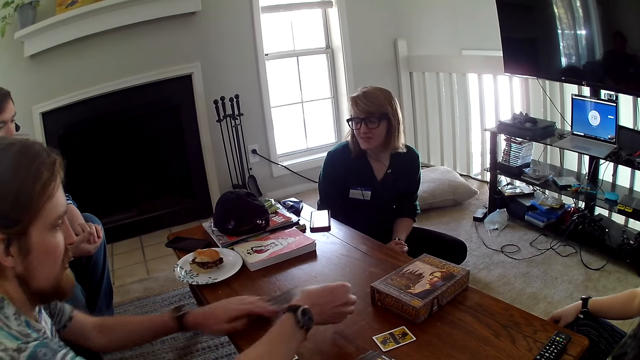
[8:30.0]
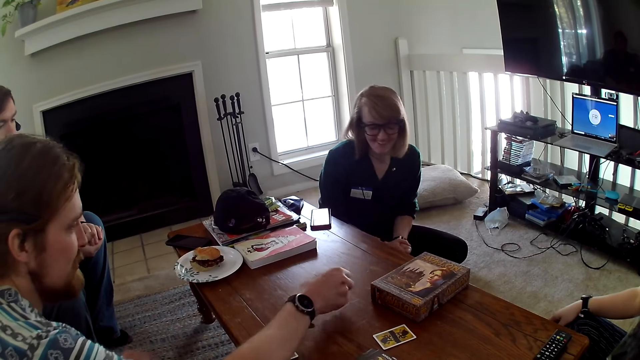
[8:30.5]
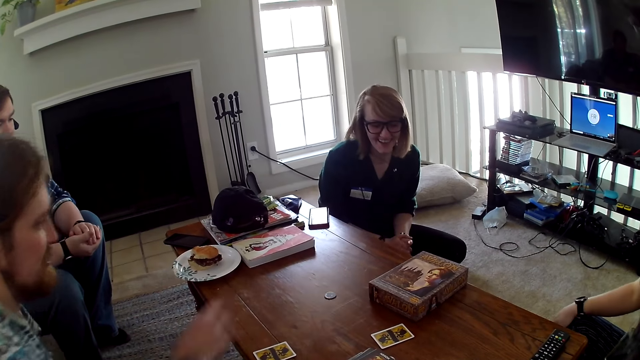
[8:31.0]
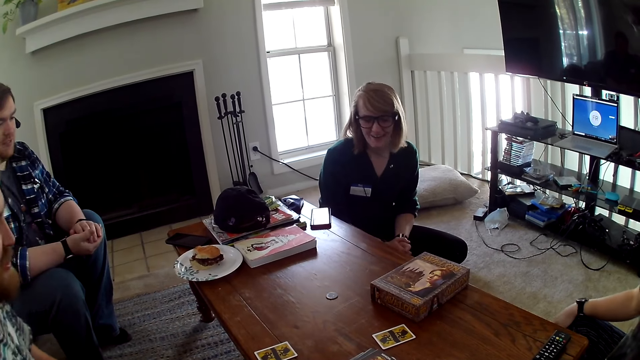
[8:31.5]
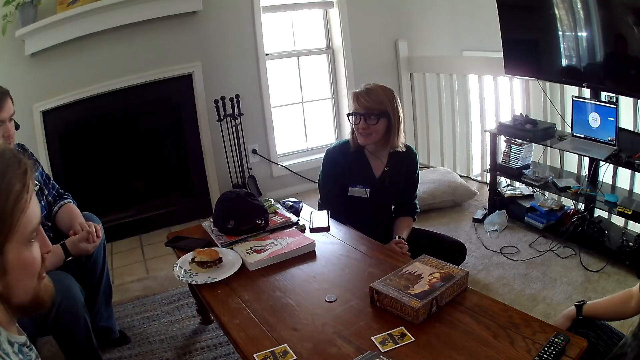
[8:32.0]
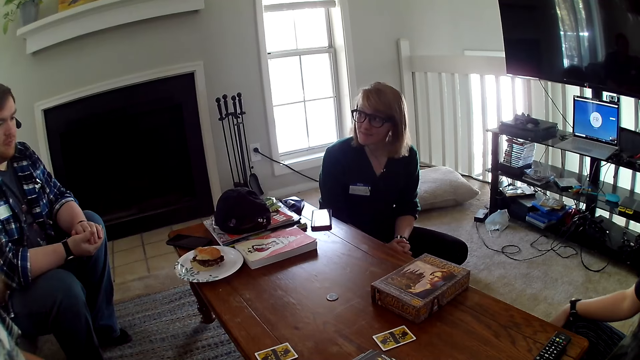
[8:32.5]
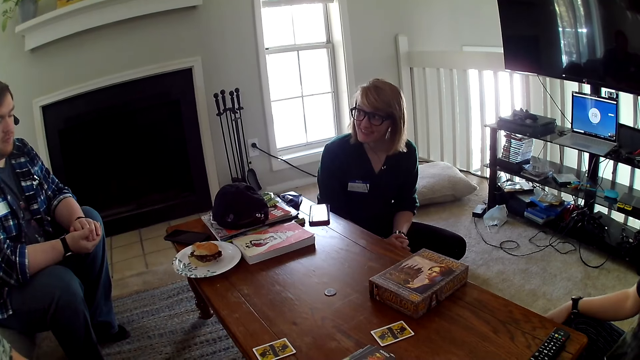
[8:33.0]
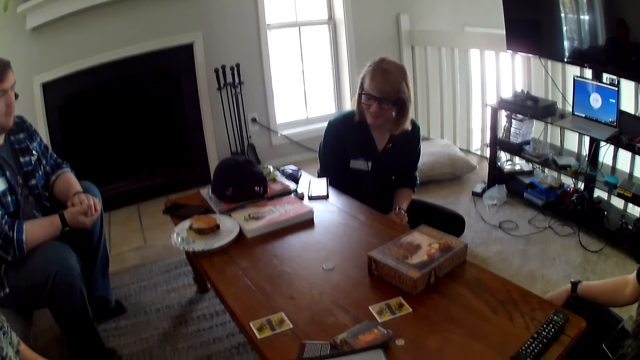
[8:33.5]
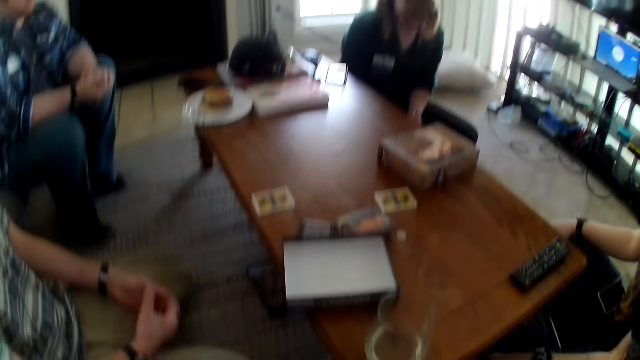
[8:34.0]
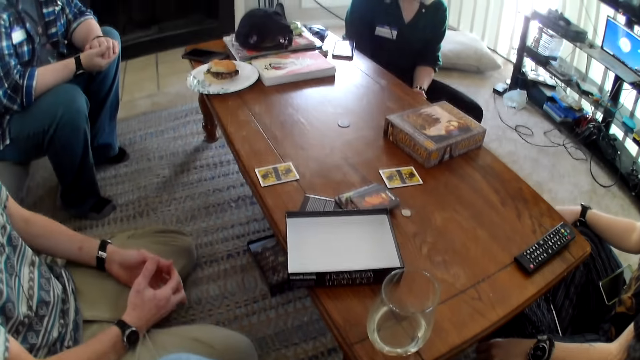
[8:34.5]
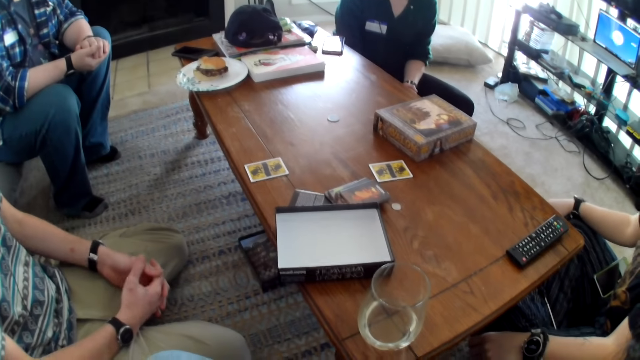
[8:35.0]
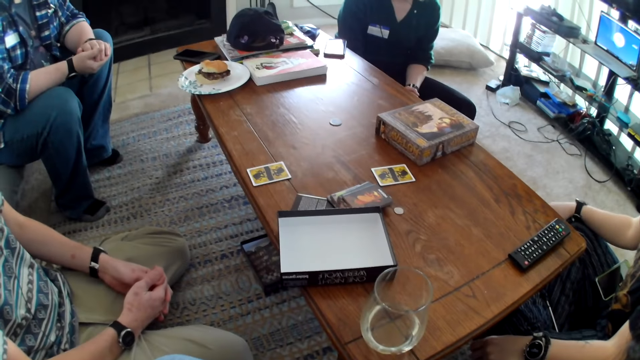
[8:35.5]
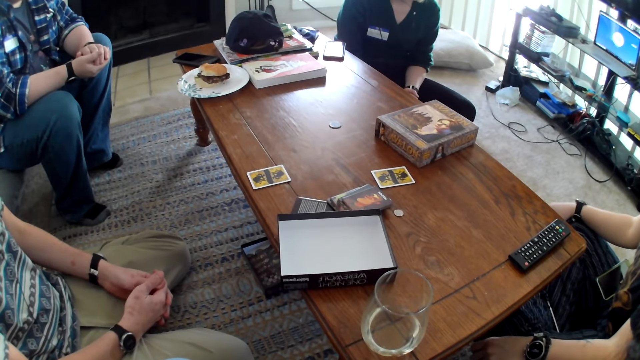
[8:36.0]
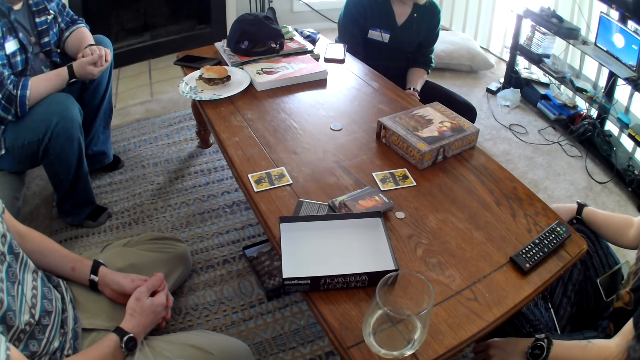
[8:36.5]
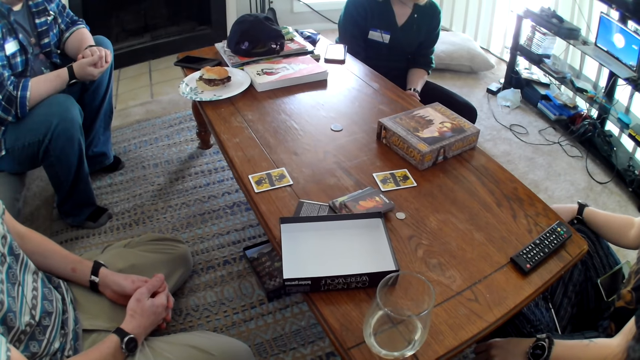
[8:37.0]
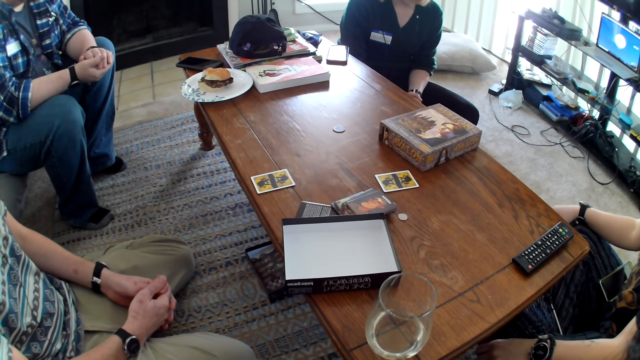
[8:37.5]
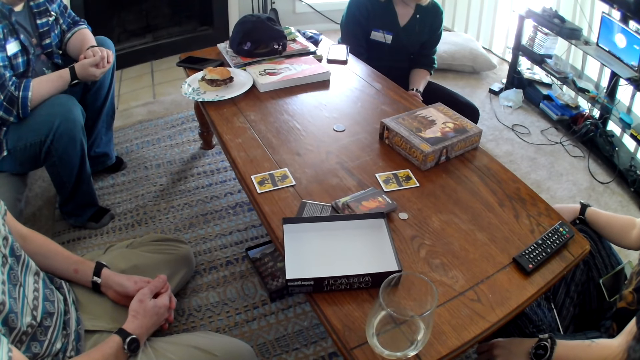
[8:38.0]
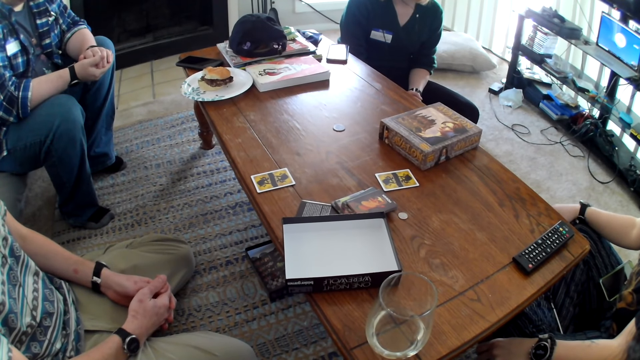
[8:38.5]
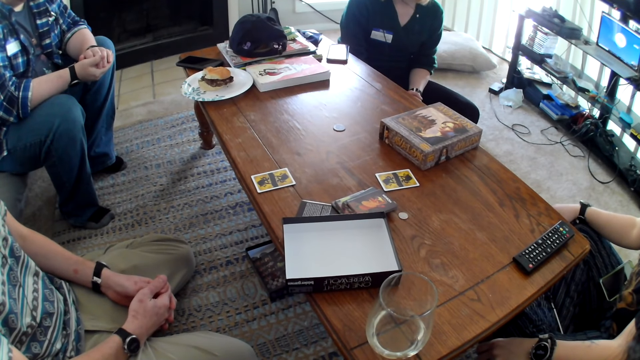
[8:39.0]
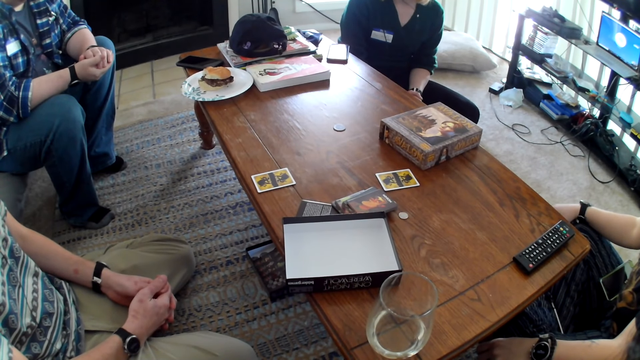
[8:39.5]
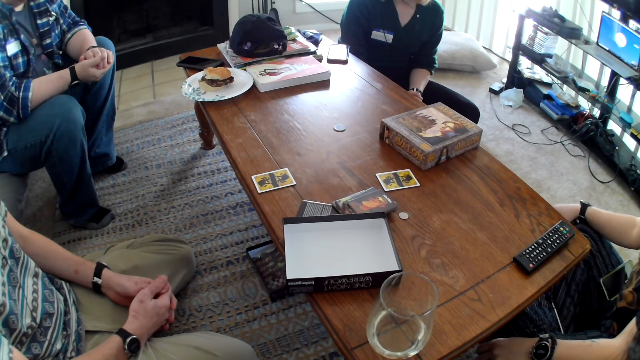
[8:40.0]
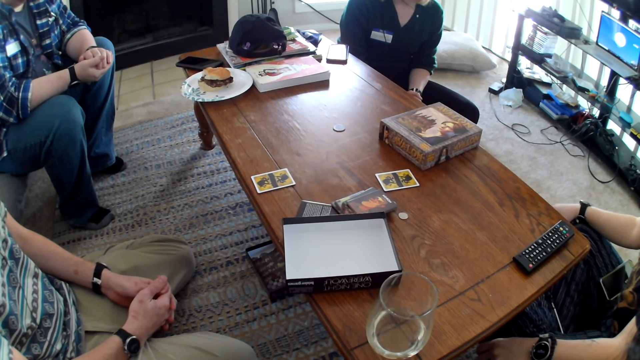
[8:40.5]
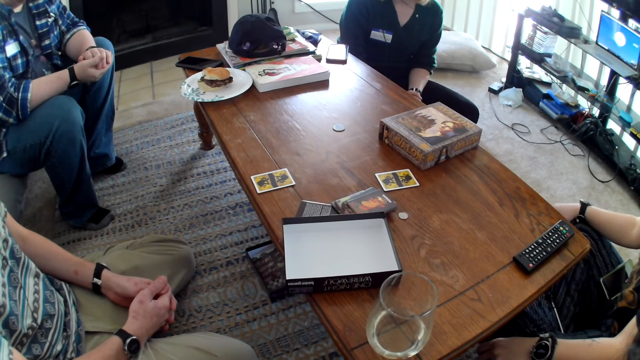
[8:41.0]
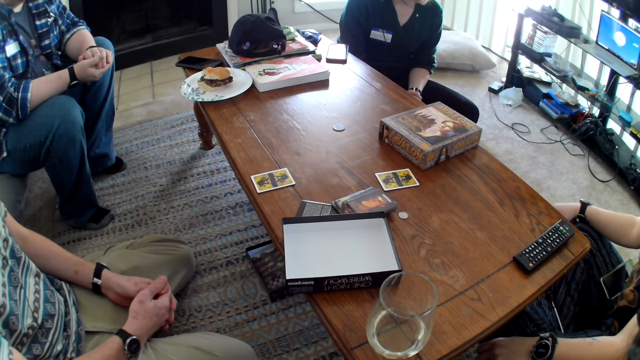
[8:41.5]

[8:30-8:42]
A man puts something on the table. The camera wearer looks at the table.

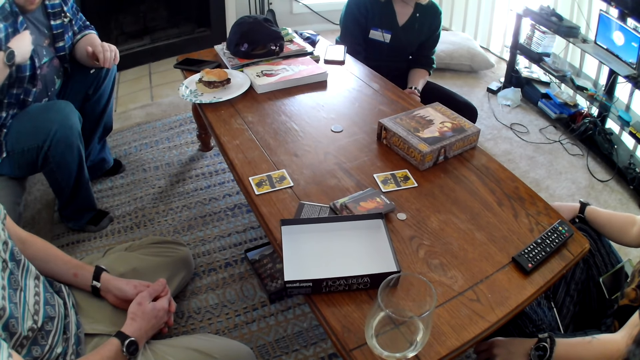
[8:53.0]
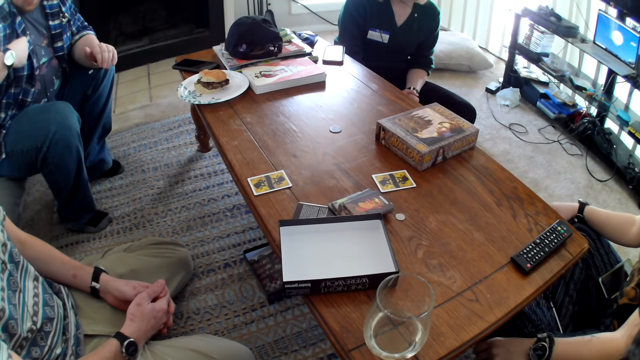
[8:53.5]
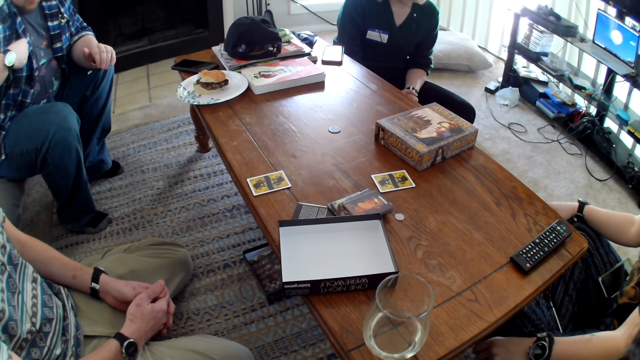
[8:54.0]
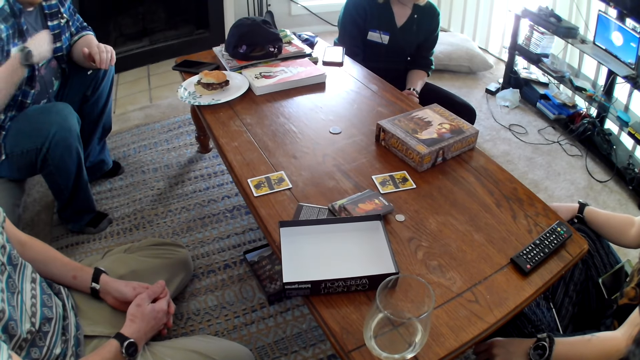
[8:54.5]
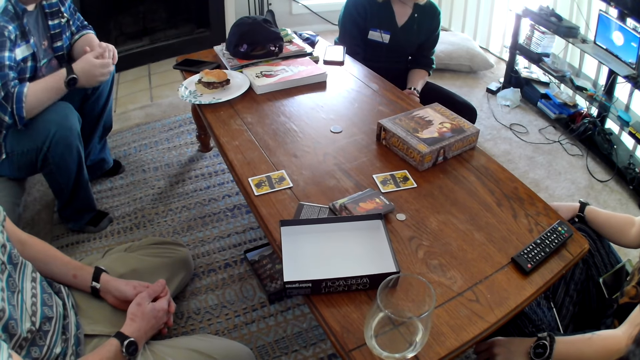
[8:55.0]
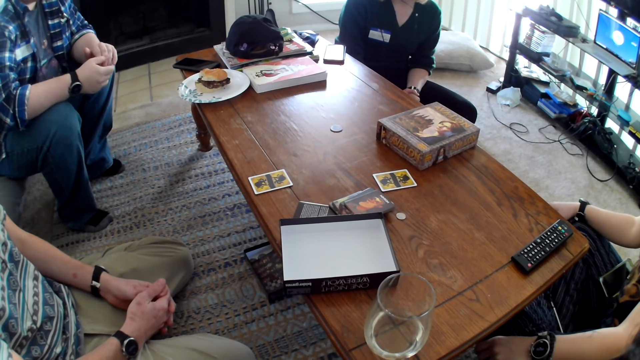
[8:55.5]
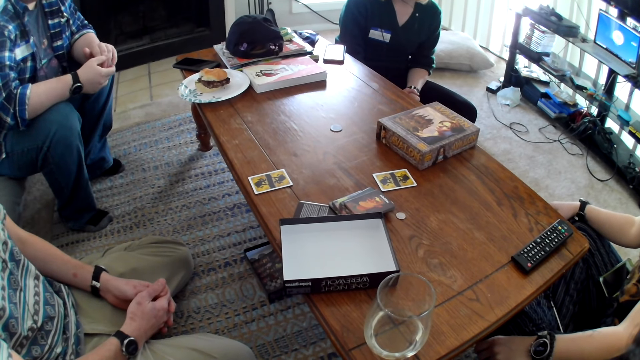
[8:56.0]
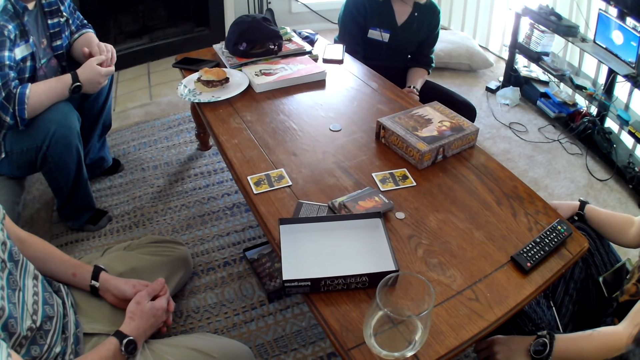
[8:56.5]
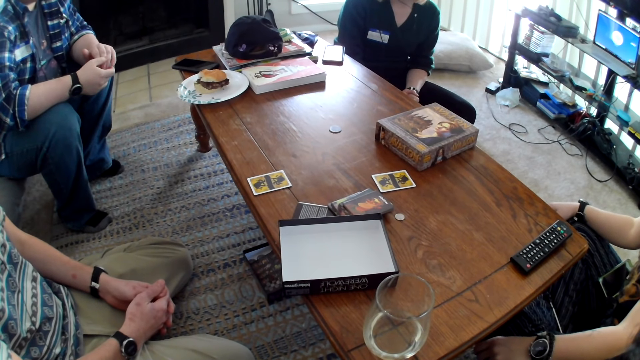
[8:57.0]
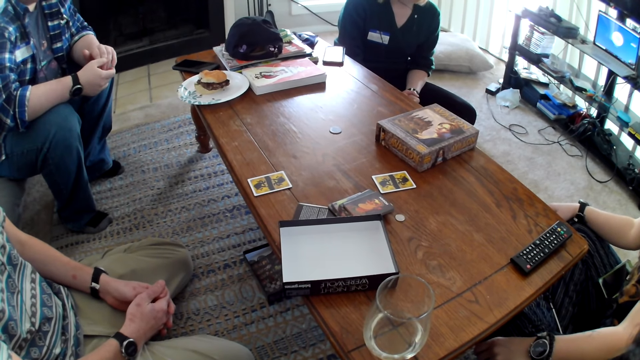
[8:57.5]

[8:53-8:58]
A man moves the hand.

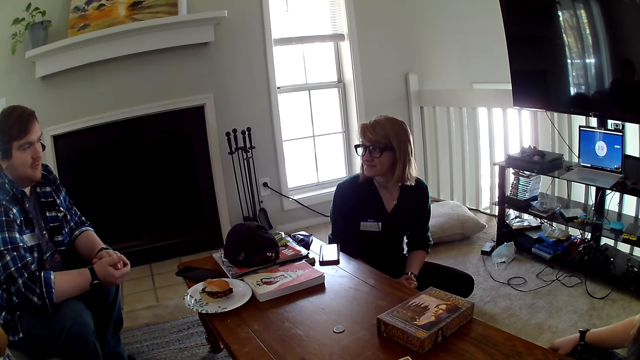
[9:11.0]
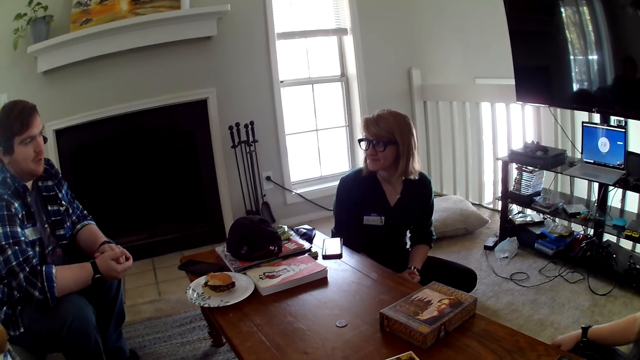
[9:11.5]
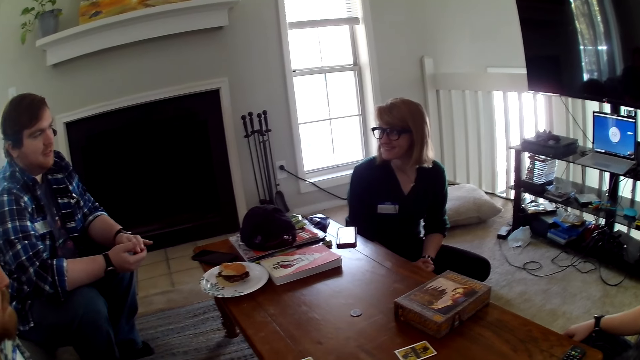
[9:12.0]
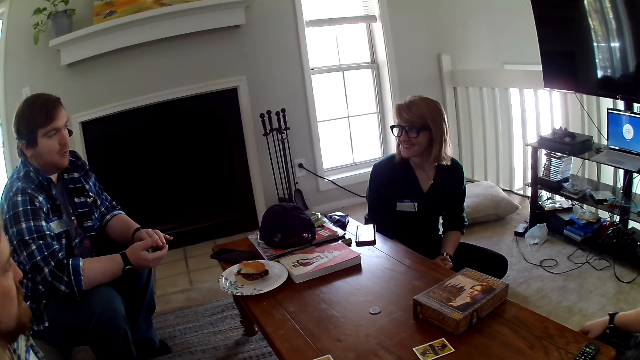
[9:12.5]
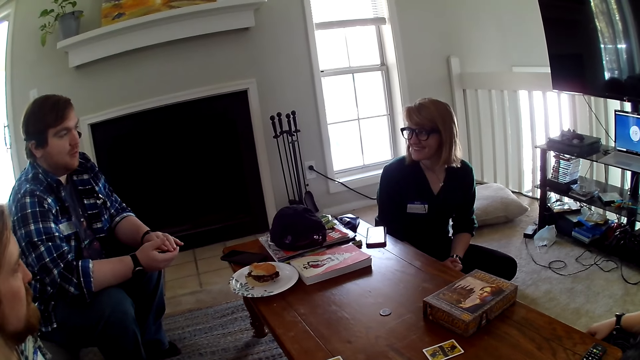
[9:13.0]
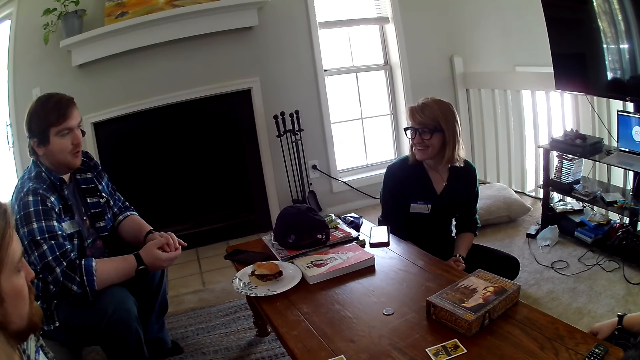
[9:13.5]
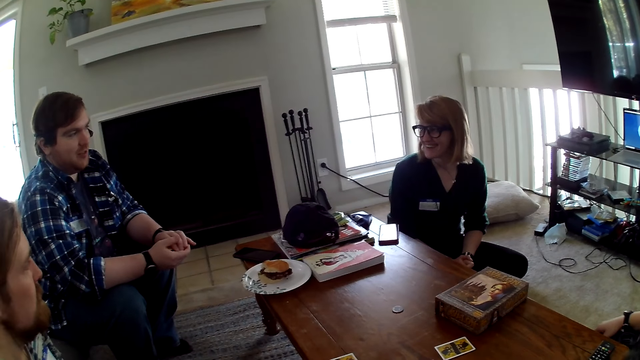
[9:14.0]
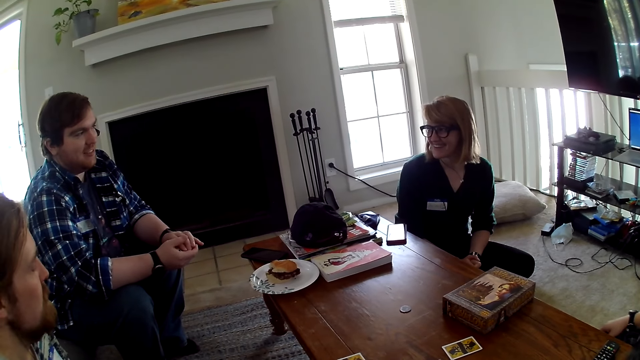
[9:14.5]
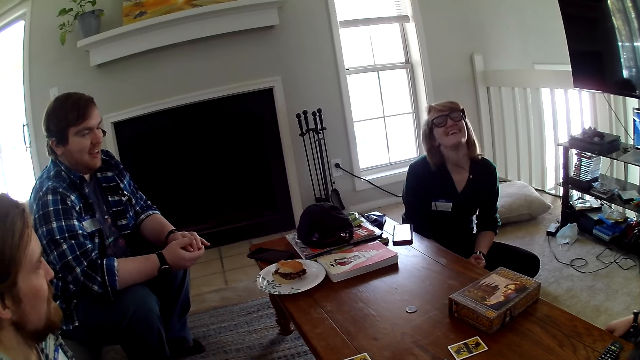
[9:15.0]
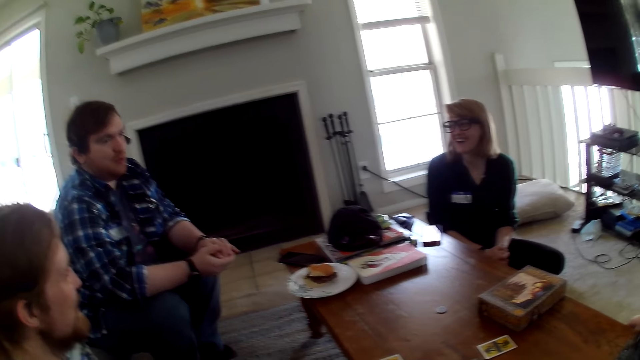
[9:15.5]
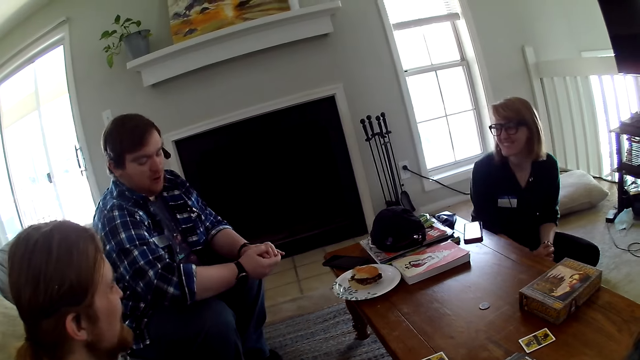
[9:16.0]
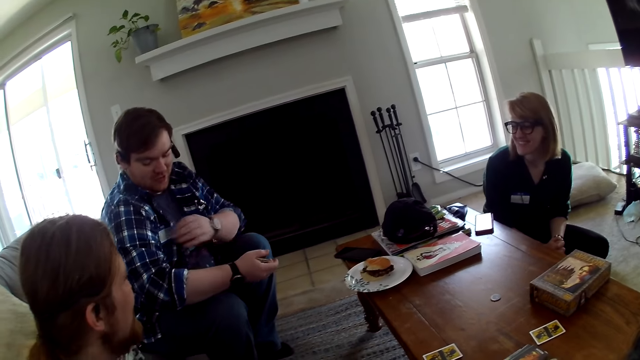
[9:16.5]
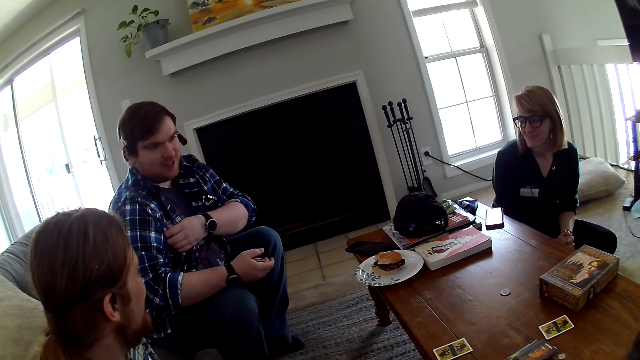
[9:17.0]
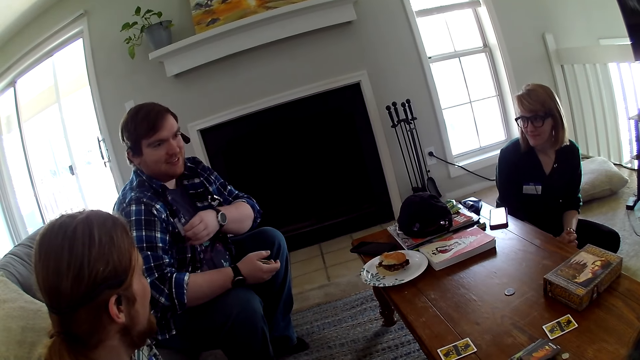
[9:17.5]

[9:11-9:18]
A man talks to a woman. The woman converses with the man. The man converses with the woman.
